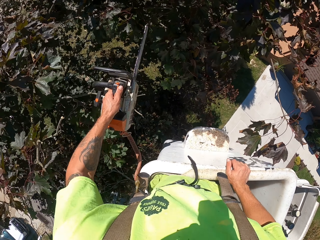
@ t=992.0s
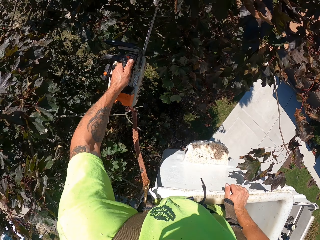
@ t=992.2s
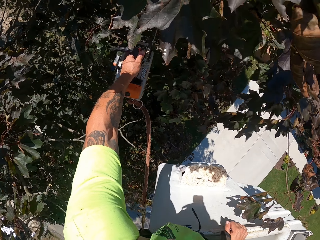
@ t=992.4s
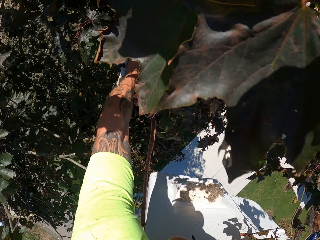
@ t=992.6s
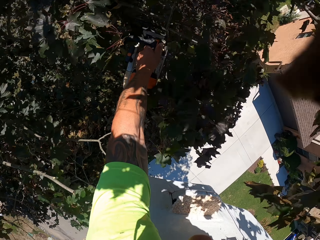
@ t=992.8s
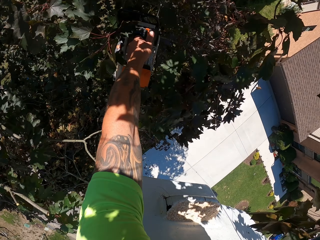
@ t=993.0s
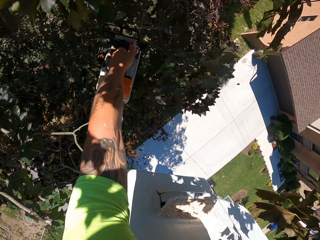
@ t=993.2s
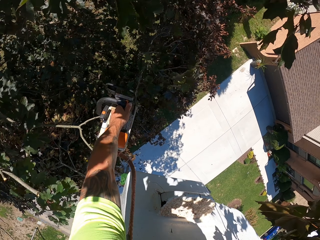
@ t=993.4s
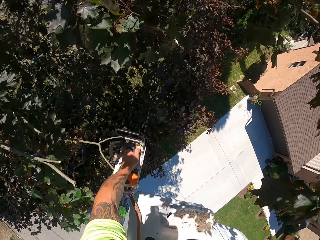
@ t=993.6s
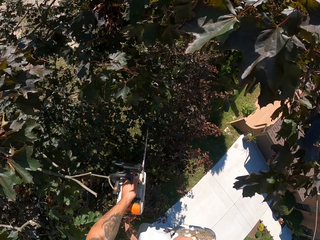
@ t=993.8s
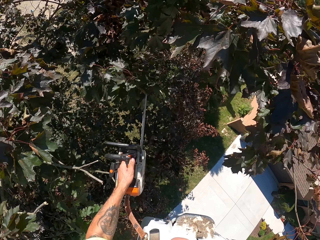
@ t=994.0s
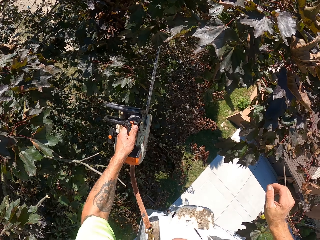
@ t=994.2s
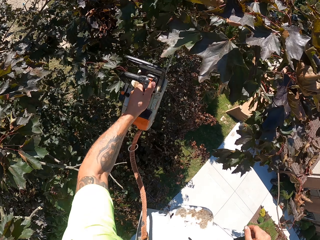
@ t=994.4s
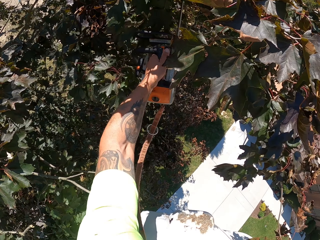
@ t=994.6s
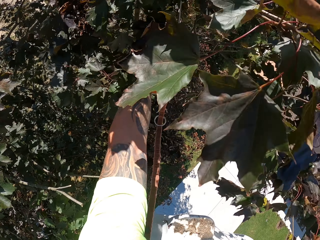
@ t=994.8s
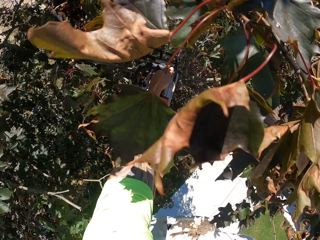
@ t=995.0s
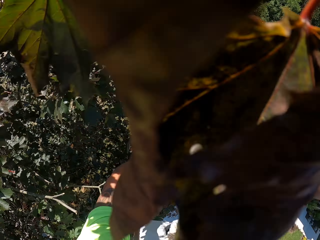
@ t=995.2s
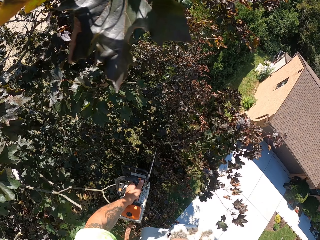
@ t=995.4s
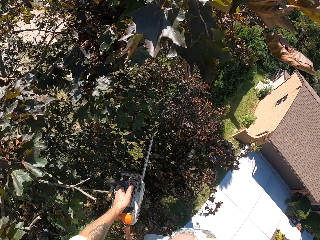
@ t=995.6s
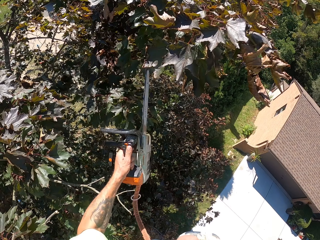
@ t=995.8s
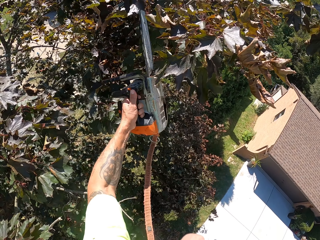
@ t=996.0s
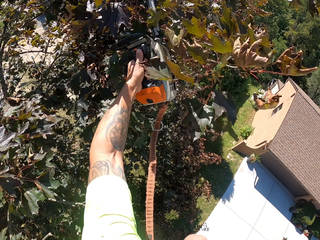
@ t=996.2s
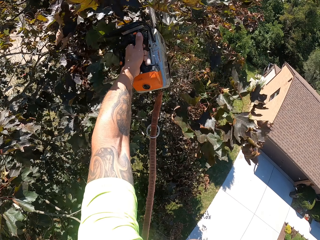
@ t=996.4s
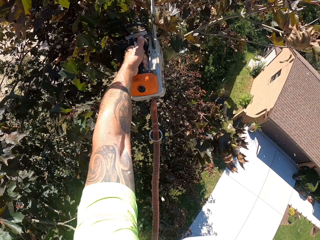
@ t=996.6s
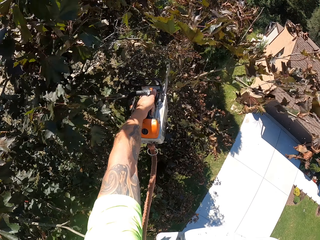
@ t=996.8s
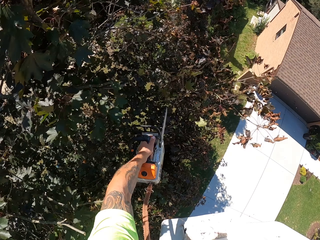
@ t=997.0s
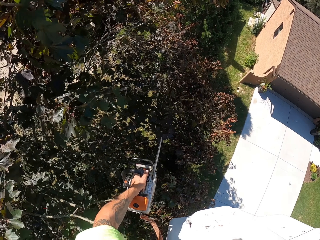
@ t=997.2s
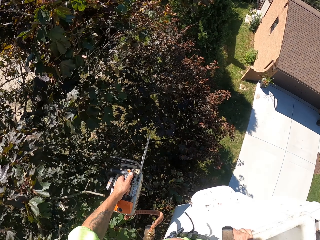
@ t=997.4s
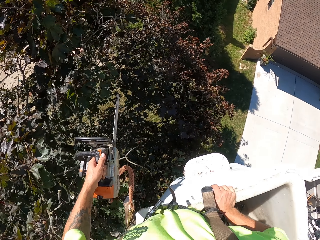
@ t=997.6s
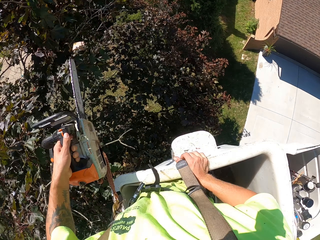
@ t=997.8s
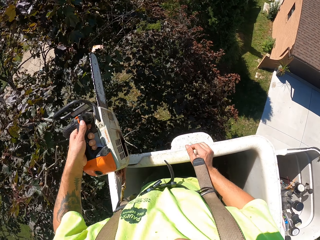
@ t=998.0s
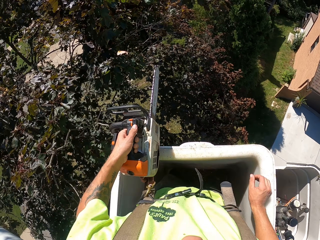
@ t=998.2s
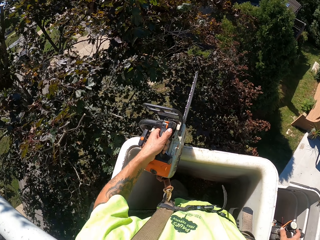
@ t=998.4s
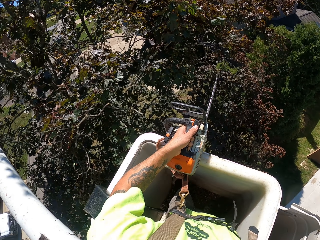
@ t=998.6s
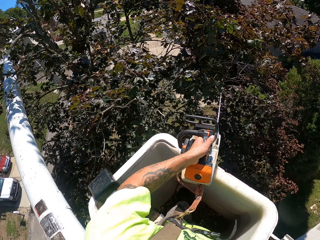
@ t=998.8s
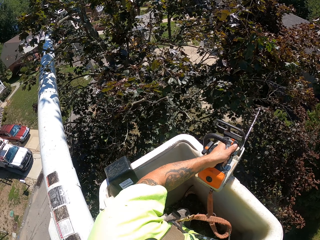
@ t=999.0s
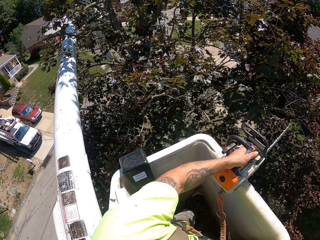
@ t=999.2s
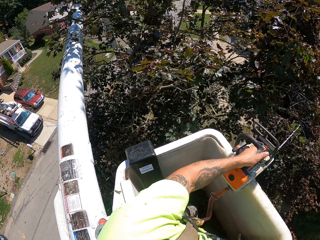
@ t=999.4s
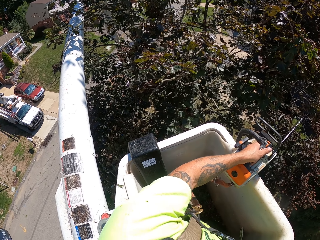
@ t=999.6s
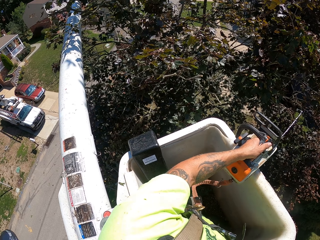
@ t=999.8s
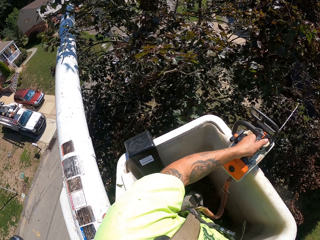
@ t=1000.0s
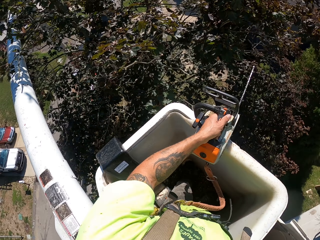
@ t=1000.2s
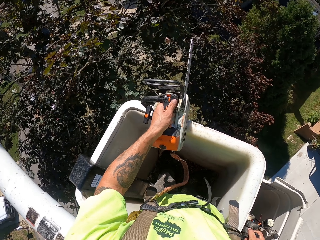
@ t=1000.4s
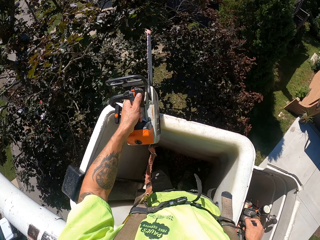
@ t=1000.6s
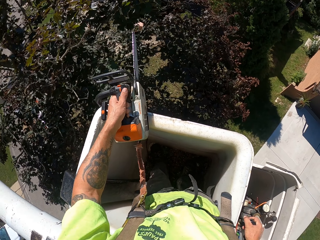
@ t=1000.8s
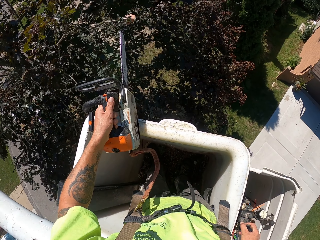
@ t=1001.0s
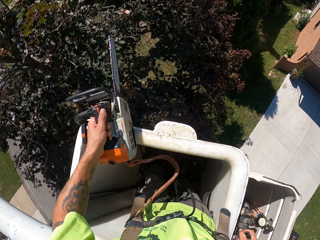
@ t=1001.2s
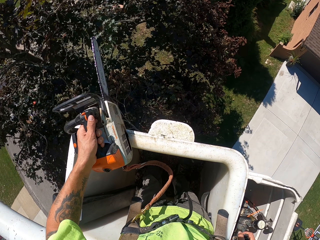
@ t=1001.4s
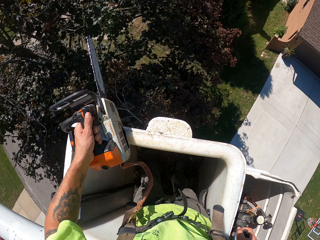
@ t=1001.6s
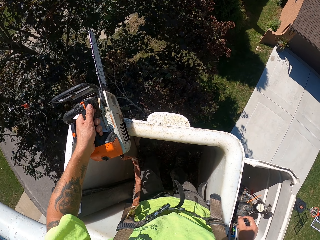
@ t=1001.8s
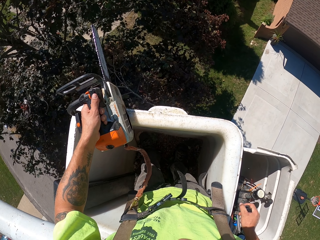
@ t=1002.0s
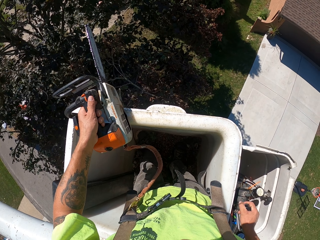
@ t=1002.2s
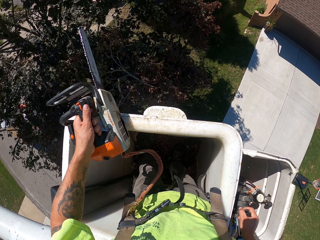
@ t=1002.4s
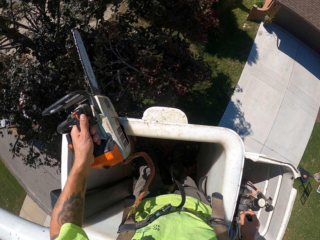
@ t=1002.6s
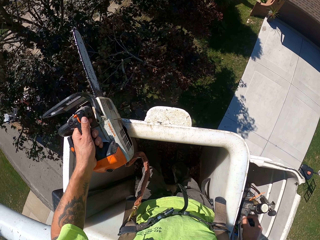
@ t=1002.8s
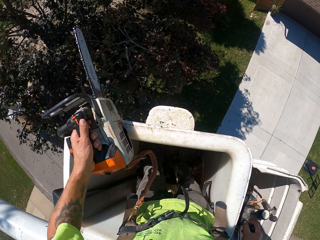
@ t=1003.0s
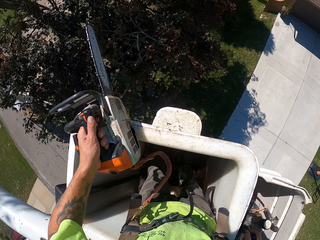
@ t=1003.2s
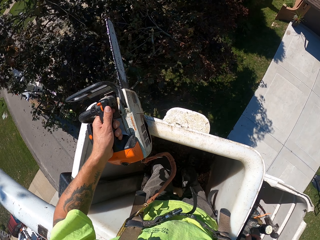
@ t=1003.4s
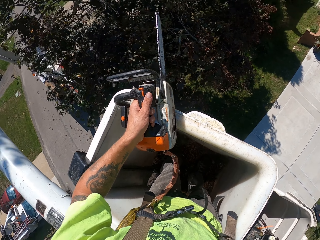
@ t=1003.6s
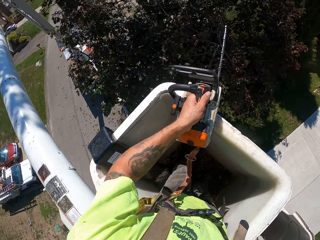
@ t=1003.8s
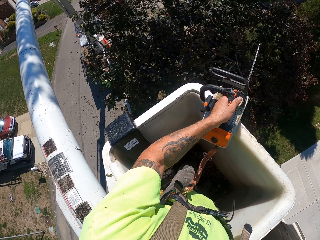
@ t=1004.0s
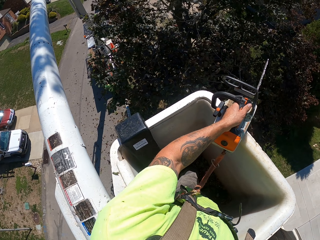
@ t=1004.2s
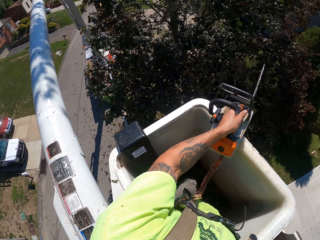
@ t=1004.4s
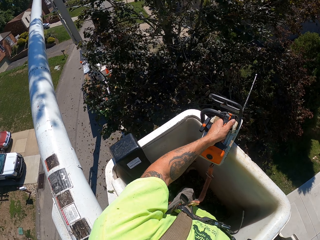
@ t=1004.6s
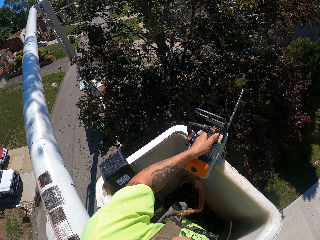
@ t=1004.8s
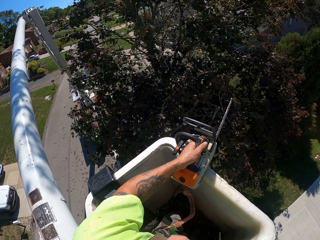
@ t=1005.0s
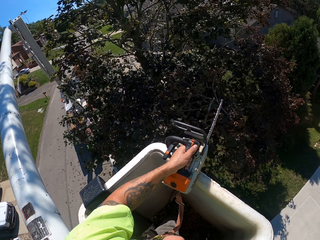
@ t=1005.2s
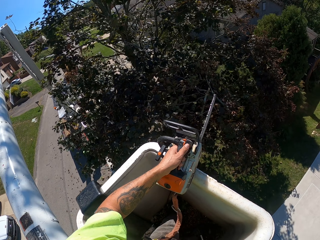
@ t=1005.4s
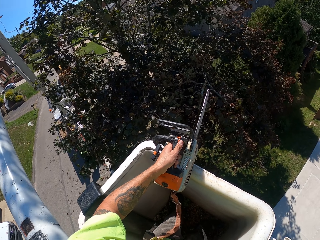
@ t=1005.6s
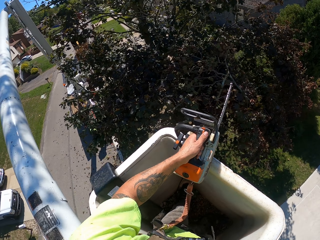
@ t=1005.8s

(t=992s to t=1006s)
The camera wearer interacts with the gear stick with his right hand. He controls the crane with his right hand.

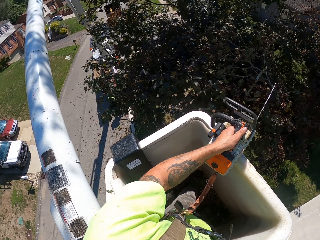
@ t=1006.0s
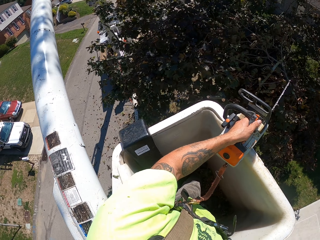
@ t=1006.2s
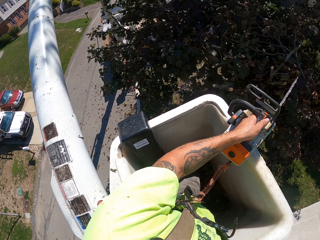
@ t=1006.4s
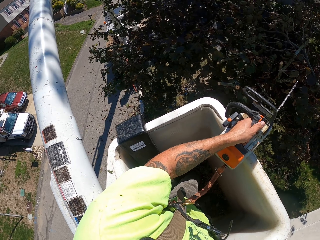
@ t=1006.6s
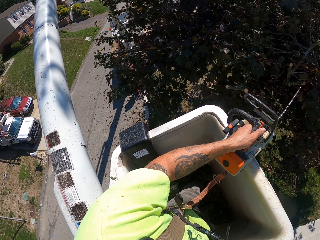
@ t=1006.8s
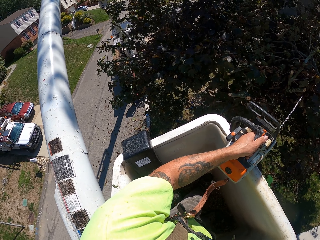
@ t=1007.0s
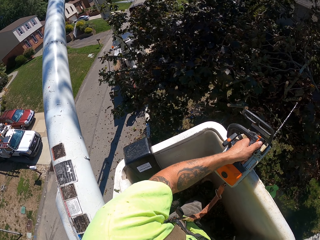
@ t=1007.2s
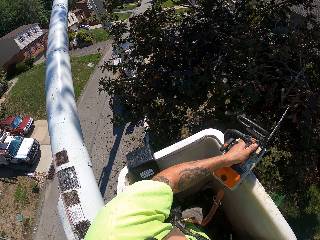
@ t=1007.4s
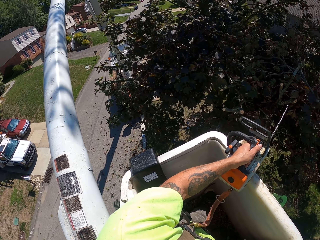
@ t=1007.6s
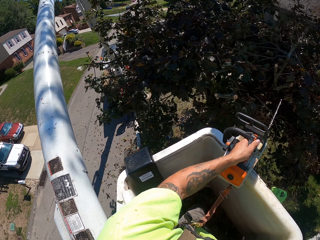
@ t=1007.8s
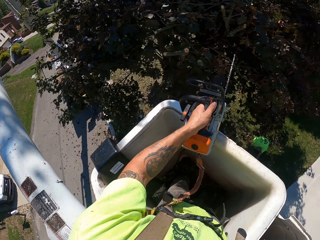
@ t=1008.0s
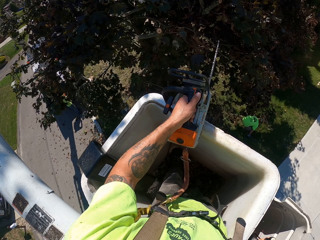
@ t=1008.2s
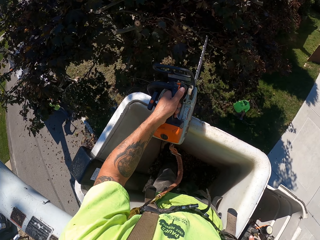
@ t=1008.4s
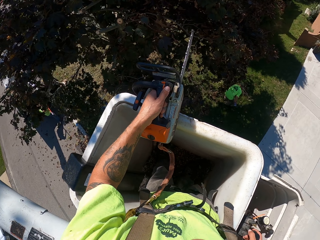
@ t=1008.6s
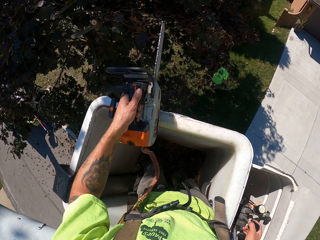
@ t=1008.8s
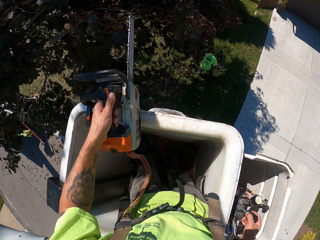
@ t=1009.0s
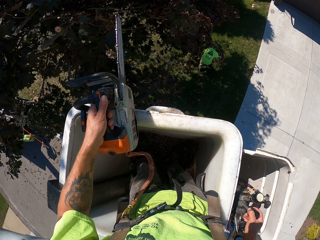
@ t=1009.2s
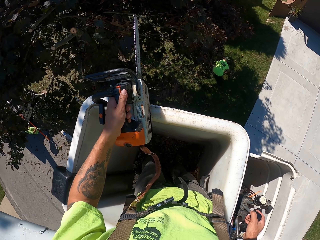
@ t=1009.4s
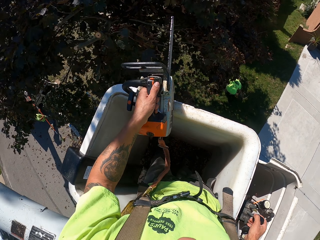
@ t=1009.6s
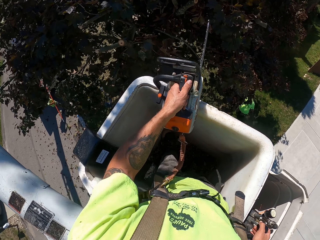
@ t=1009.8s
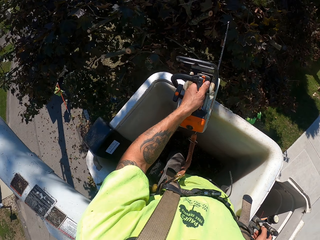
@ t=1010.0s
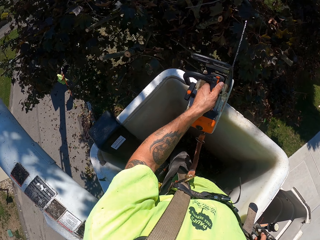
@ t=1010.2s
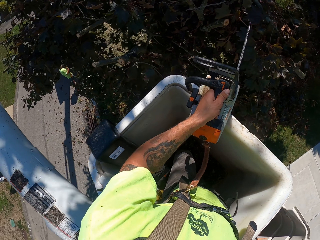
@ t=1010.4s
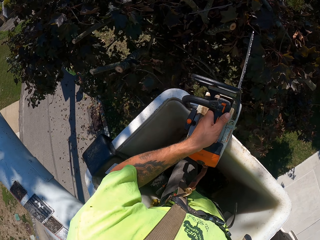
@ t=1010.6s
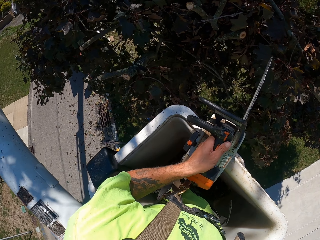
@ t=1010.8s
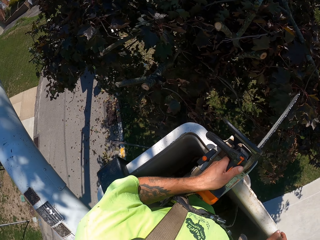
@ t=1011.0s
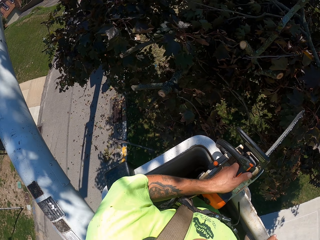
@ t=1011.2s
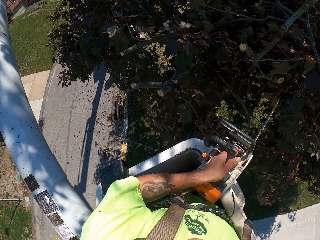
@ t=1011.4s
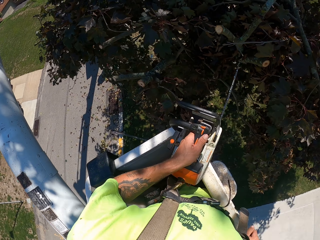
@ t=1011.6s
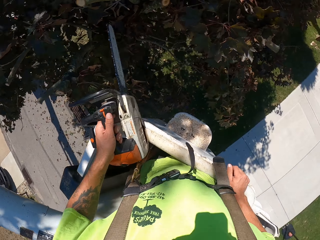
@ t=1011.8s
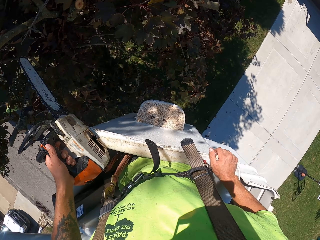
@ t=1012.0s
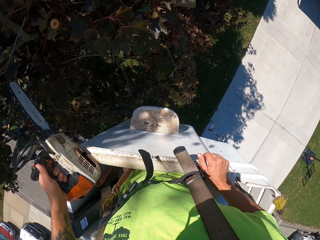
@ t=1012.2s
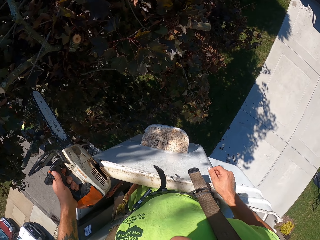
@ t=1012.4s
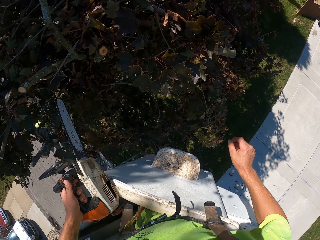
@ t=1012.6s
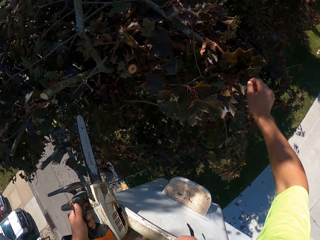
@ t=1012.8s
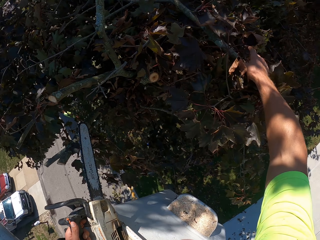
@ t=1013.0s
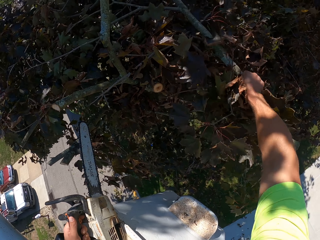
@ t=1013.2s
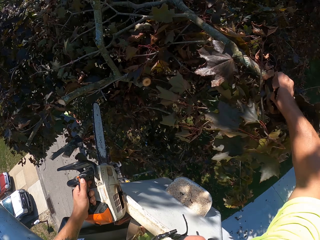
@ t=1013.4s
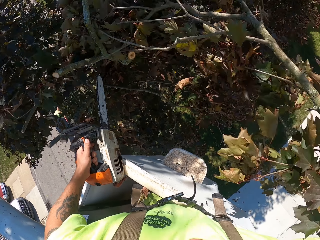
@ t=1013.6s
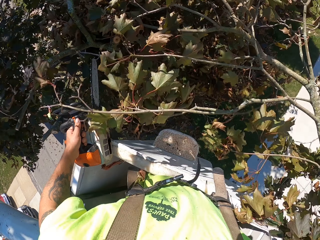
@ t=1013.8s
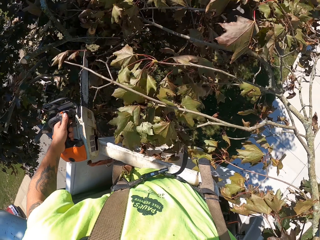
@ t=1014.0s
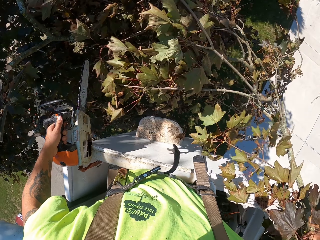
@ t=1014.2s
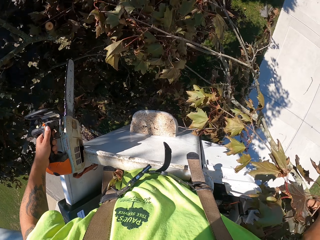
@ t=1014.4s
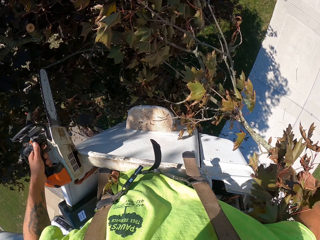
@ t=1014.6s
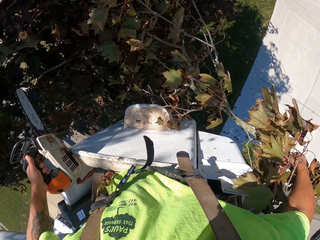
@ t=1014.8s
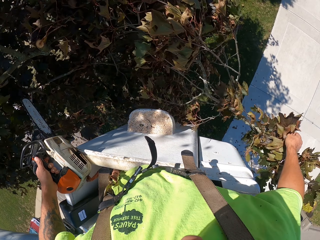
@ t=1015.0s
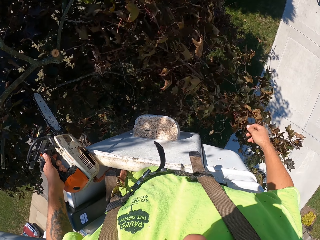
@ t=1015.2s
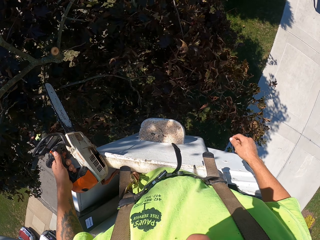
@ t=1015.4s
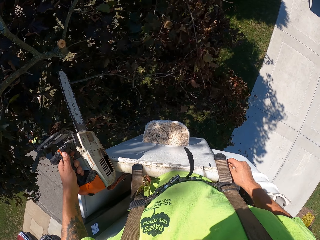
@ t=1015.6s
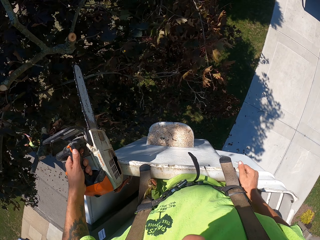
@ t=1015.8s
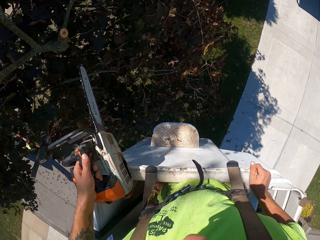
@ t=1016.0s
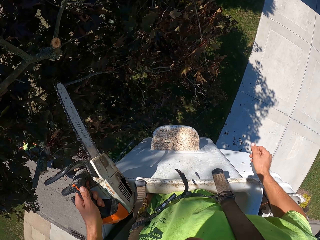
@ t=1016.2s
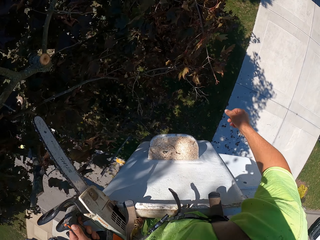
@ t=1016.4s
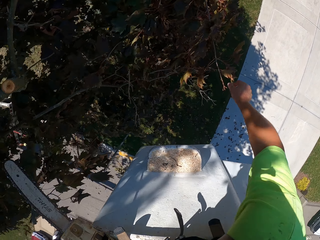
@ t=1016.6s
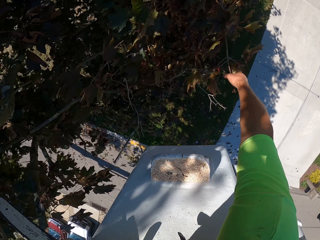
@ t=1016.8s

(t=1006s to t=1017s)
The camera wearer throws a branch of the tree to the ground with his right hand. He holds the tree branch with his right hand.
